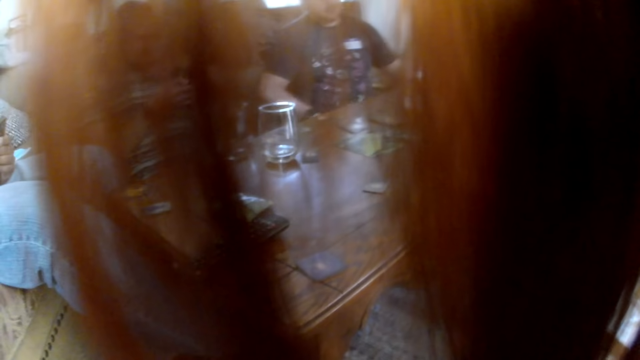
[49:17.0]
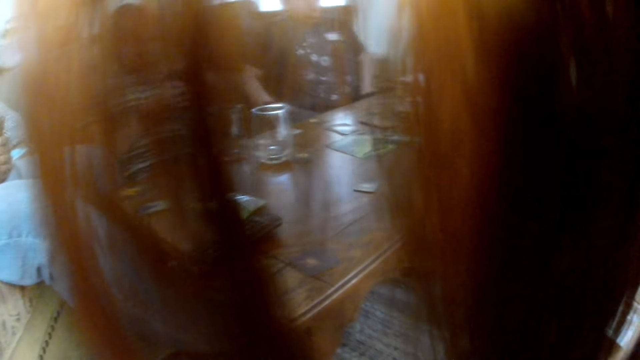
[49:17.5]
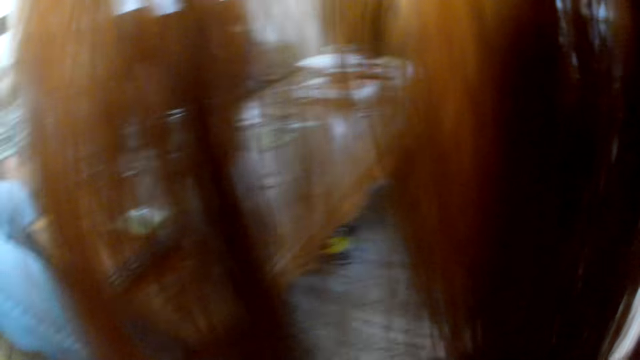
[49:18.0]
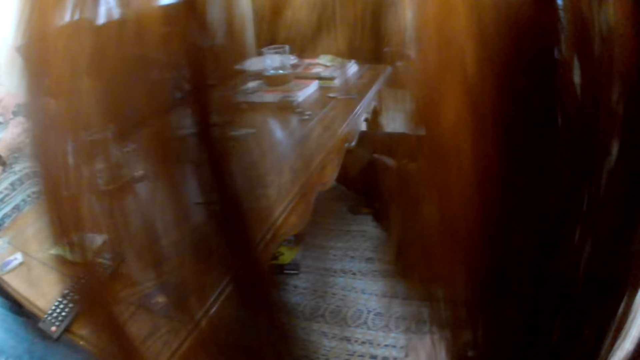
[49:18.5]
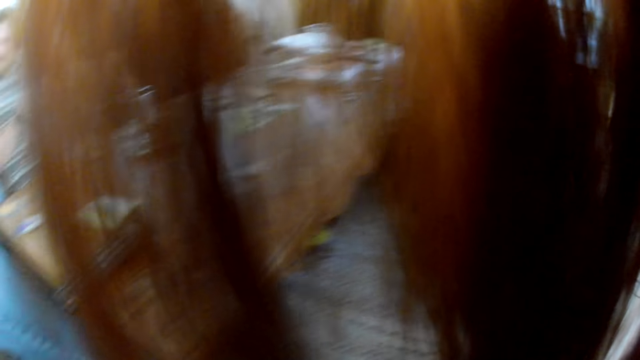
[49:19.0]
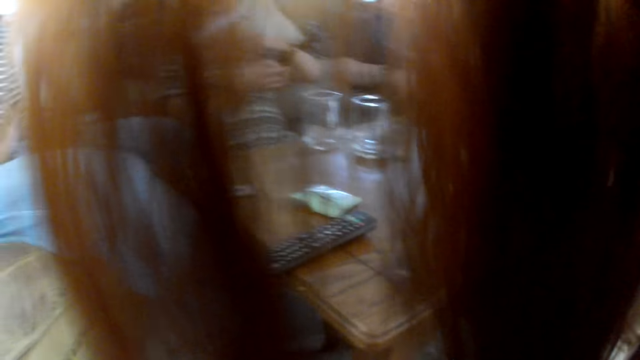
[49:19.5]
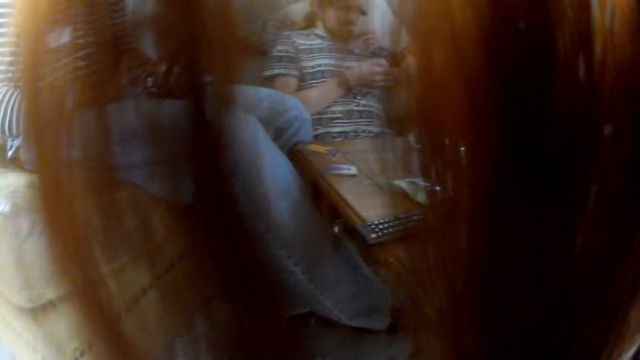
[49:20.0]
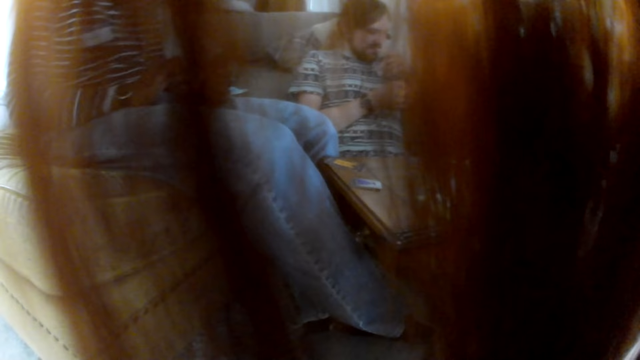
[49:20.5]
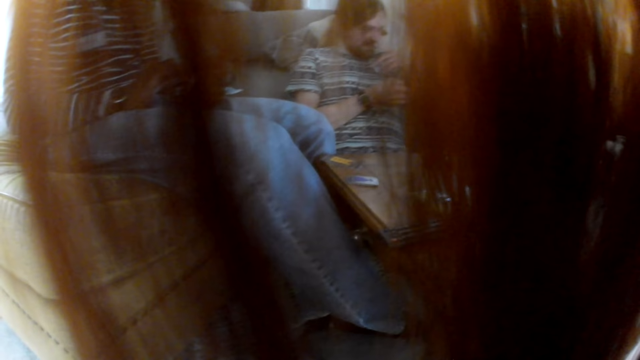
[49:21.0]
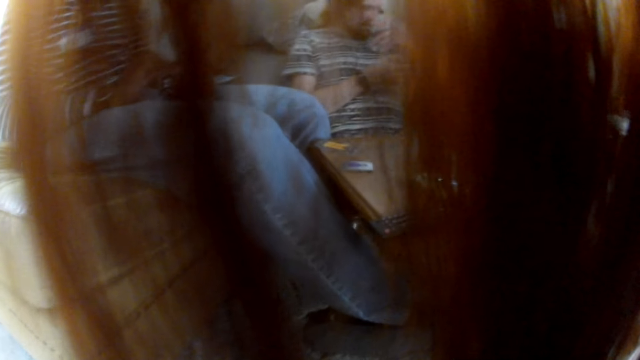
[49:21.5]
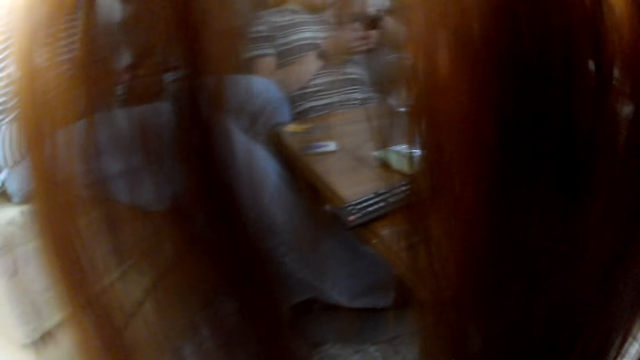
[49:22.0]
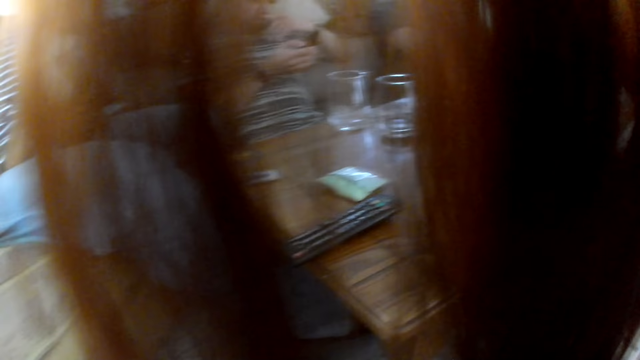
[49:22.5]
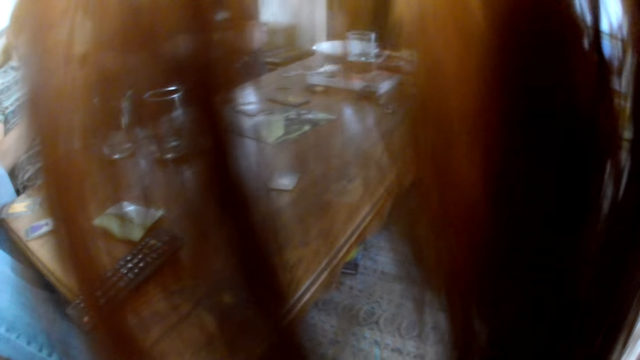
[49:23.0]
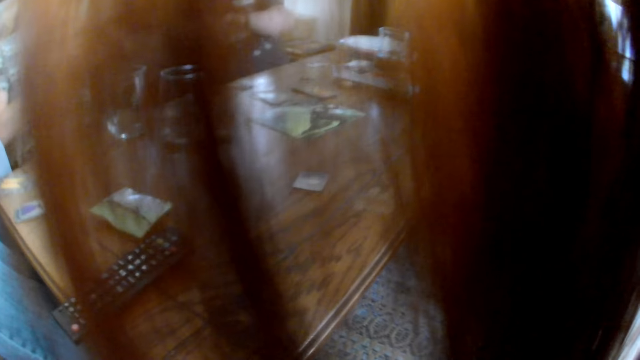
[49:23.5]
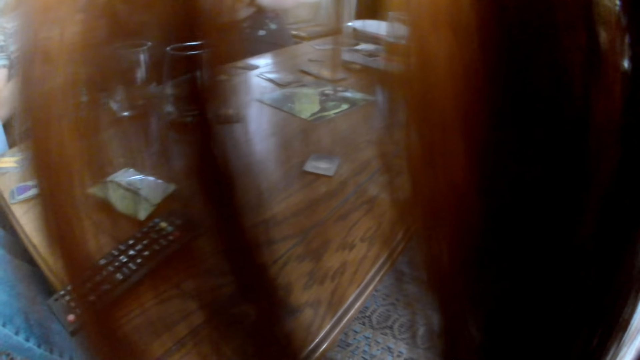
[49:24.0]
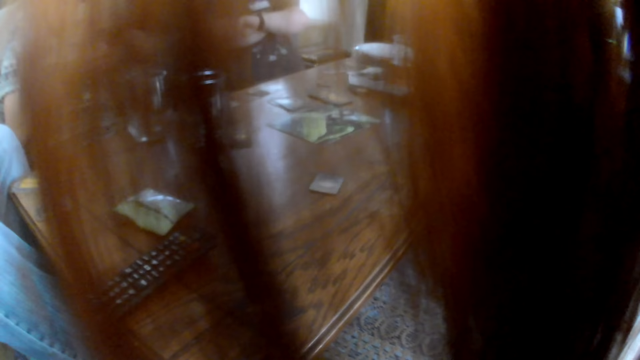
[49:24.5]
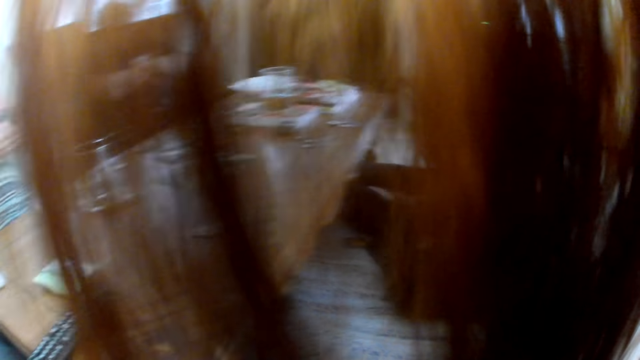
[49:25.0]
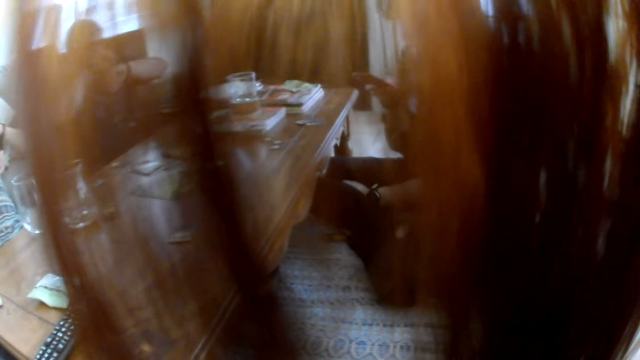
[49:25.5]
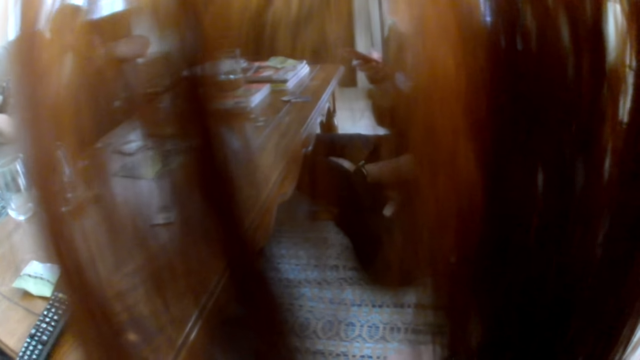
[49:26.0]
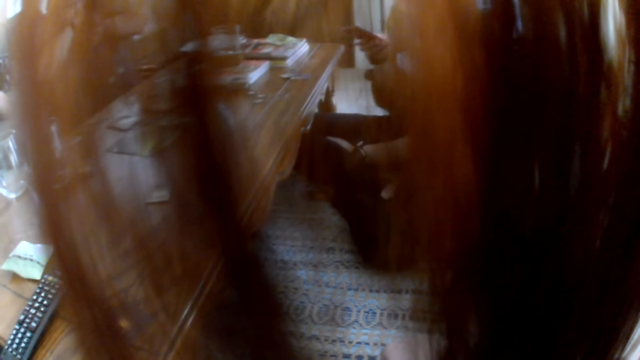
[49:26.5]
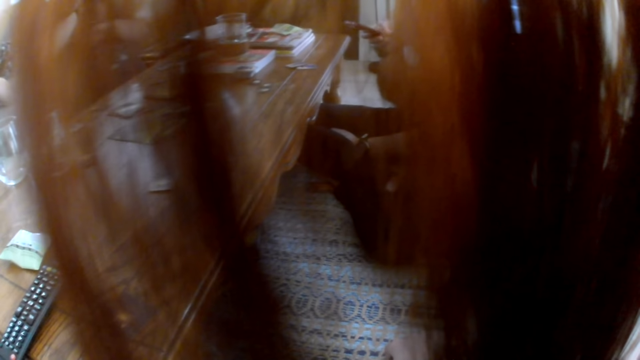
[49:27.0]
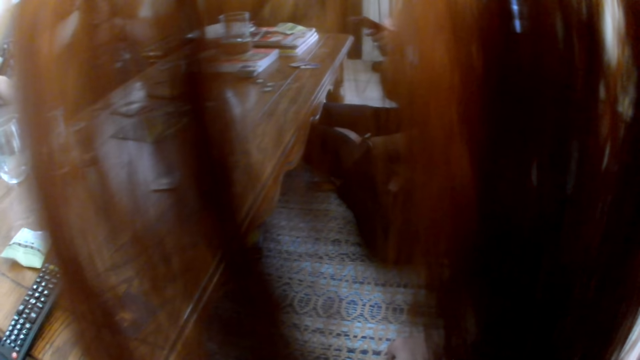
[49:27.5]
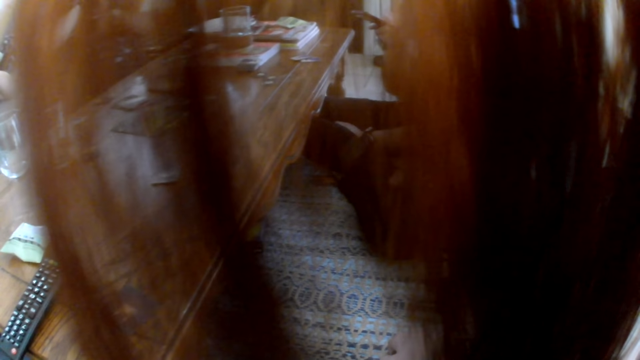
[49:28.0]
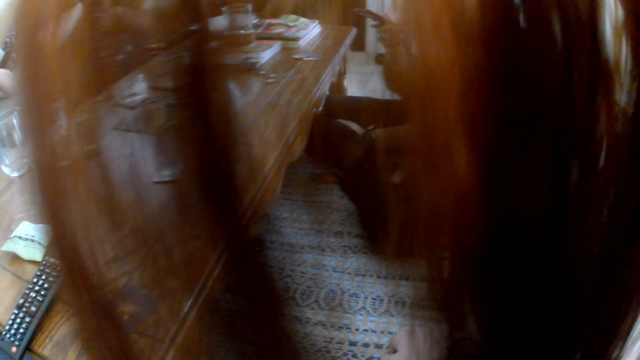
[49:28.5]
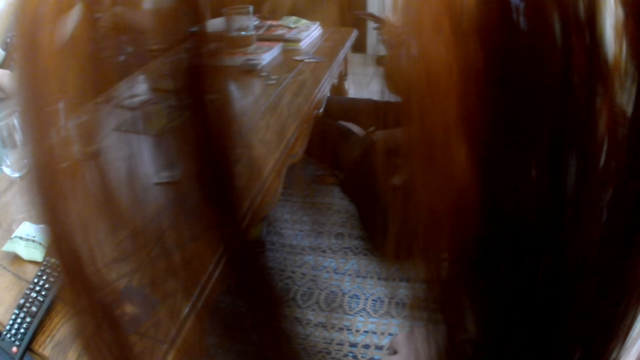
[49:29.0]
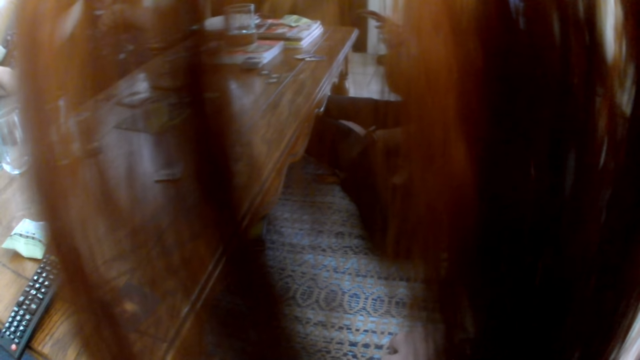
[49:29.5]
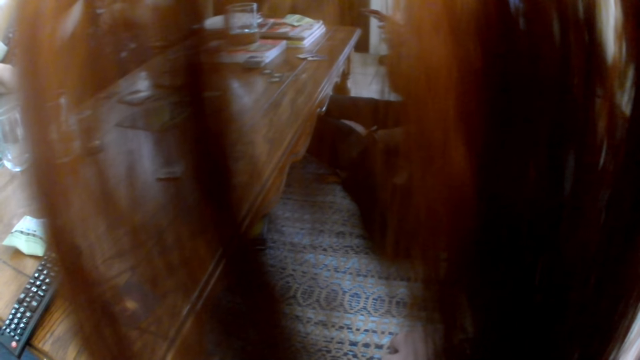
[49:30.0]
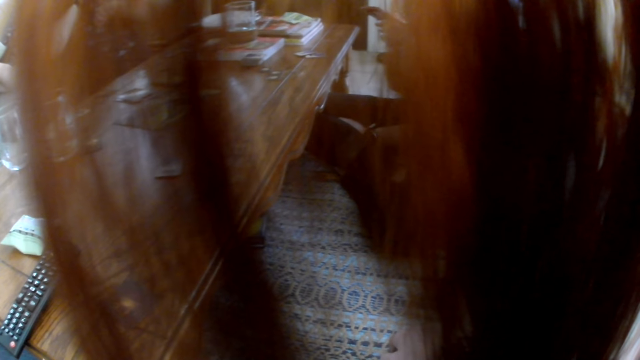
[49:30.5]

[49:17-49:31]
A man raises his hands.

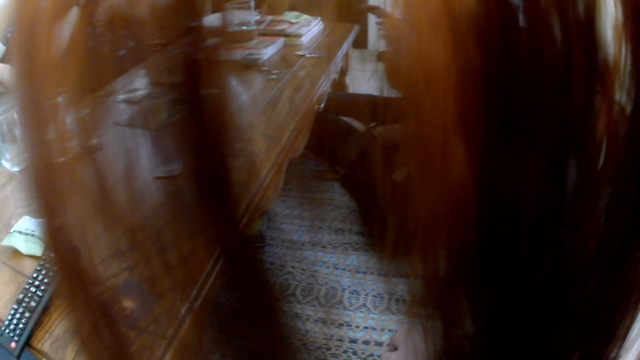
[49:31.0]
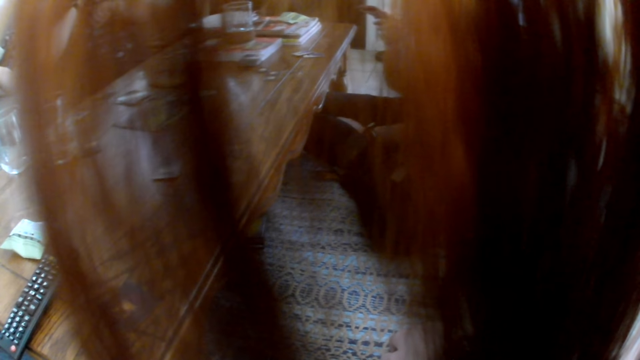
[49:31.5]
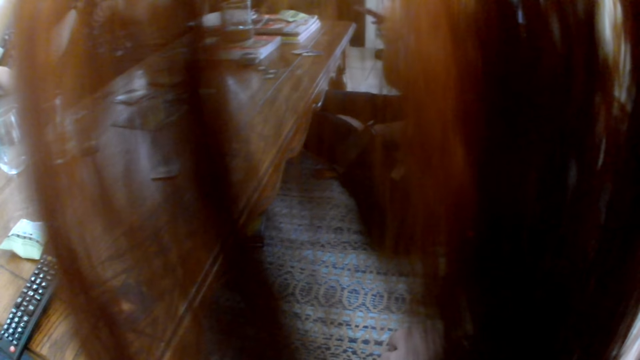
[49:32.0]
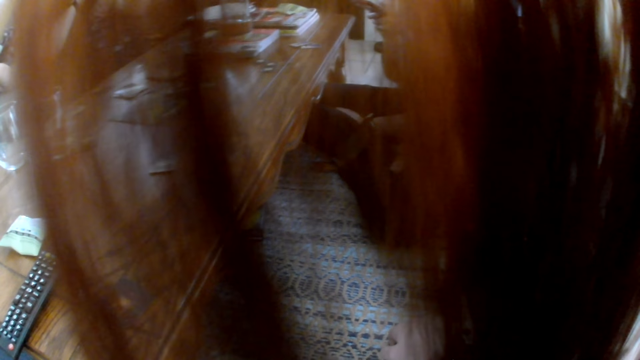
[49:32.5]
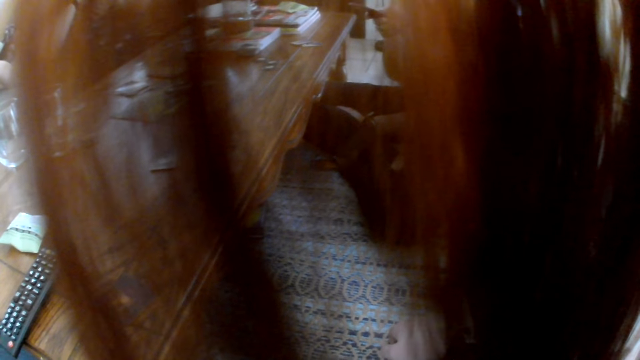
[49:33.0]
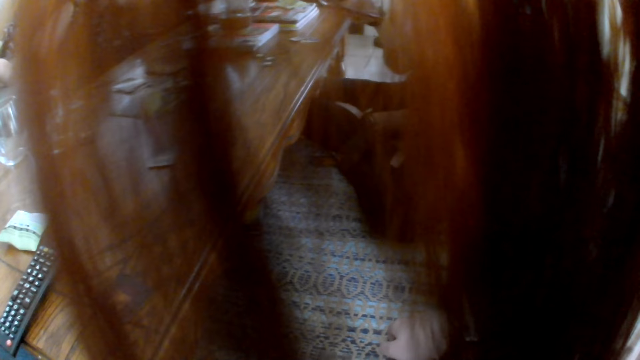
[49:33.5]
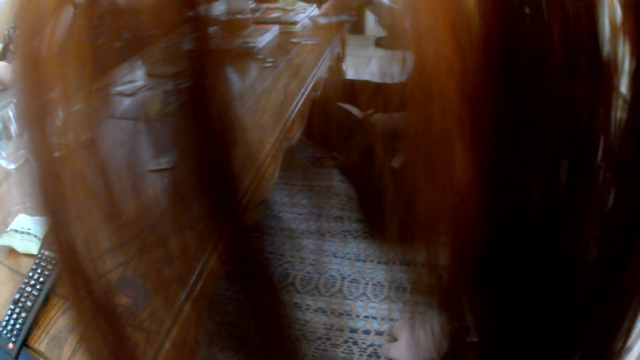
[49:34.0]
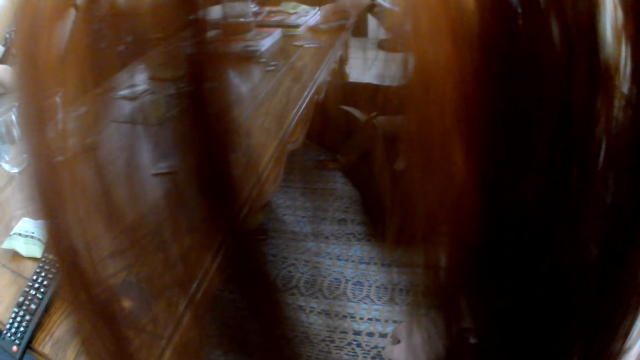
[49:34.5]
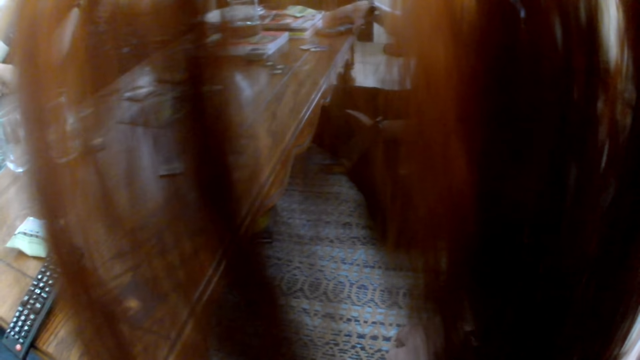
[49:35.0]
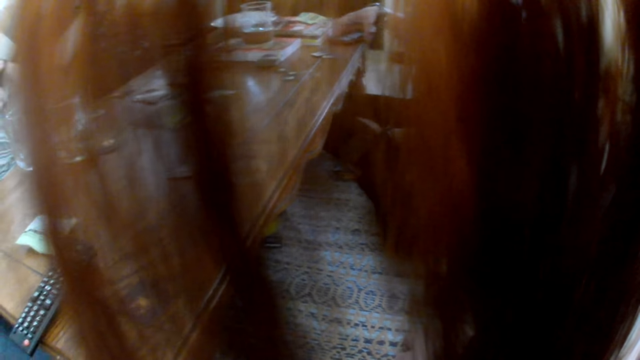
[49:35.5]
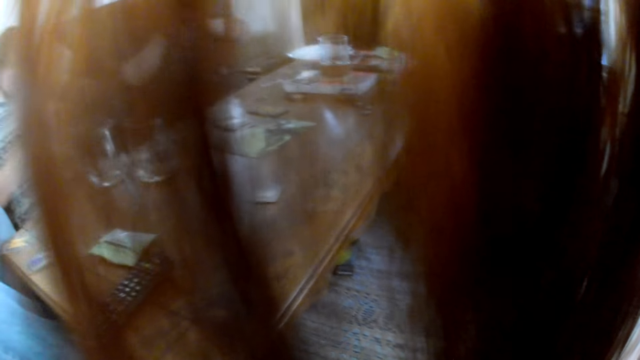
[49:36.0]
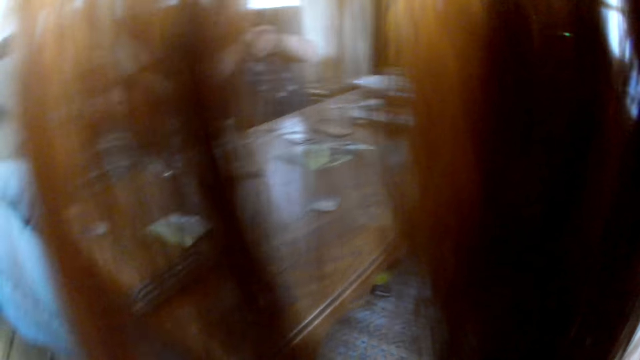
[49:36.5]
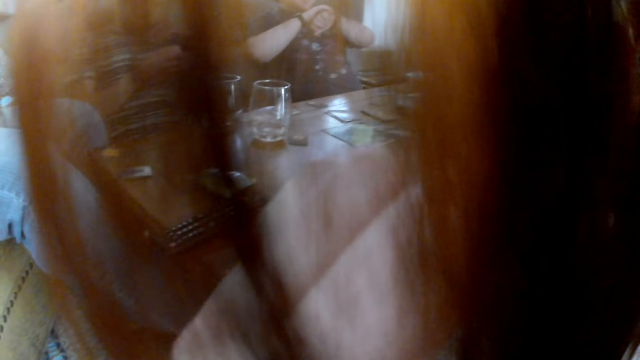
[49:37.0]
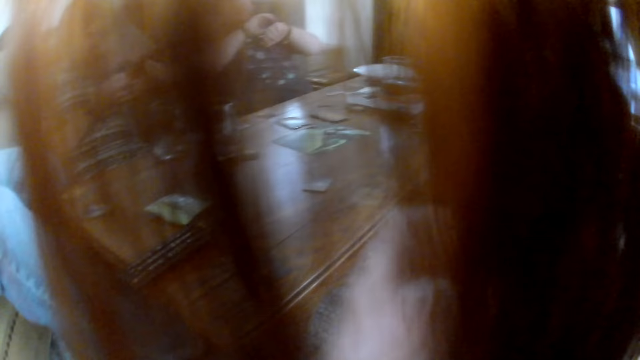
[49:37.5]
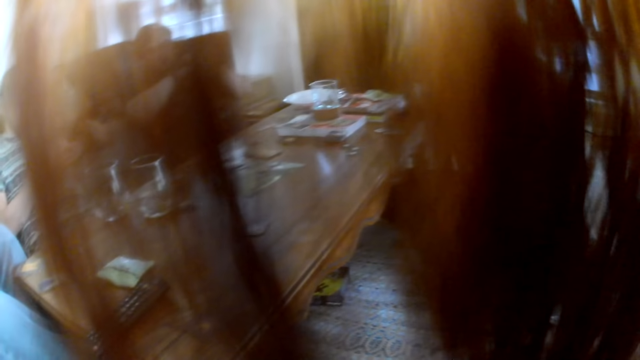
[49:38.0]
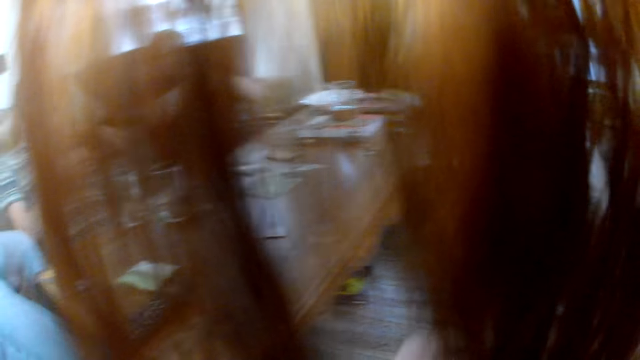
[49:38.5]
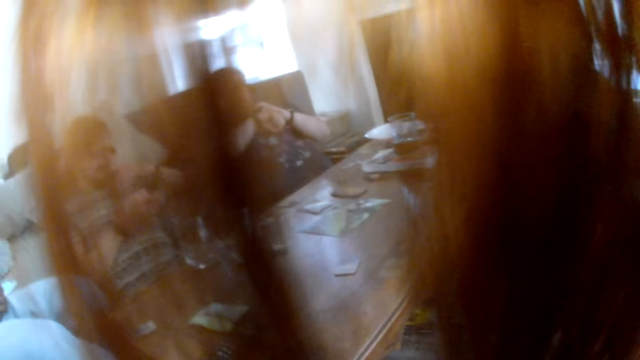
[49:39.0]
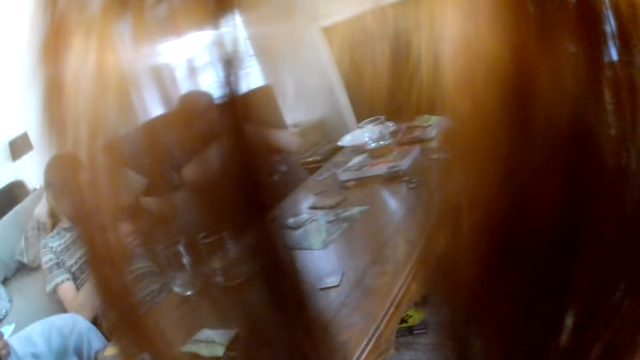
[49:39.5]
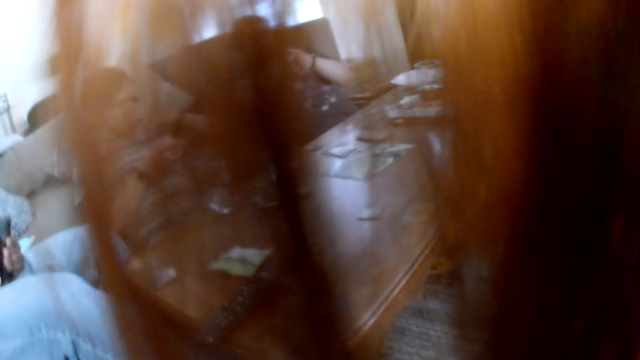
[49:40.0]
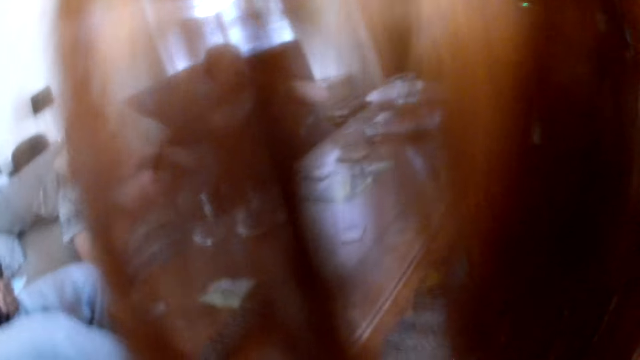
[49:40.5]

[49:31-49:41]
The woman drops the phone on the table with her right hand. The camera wearer raises her hand to something.
